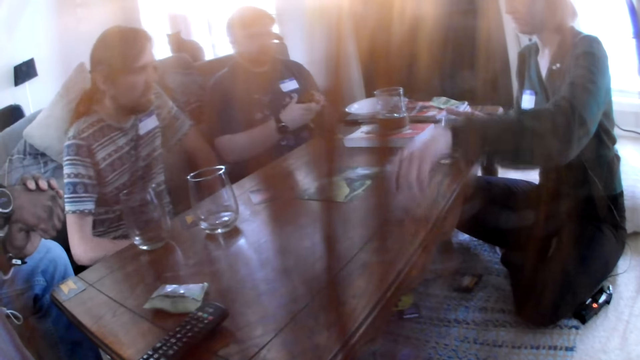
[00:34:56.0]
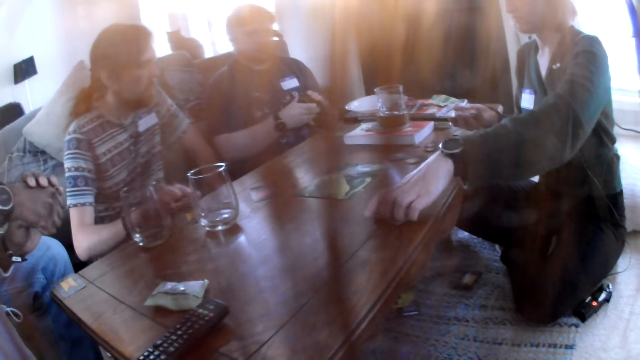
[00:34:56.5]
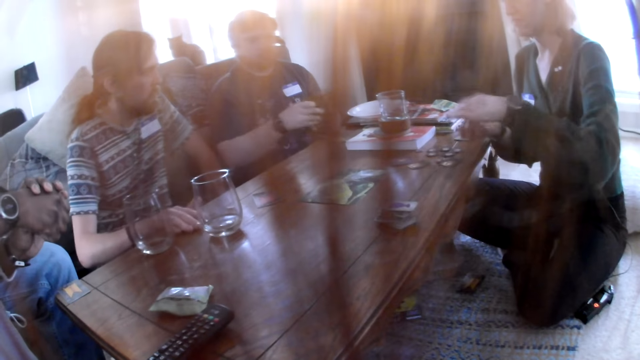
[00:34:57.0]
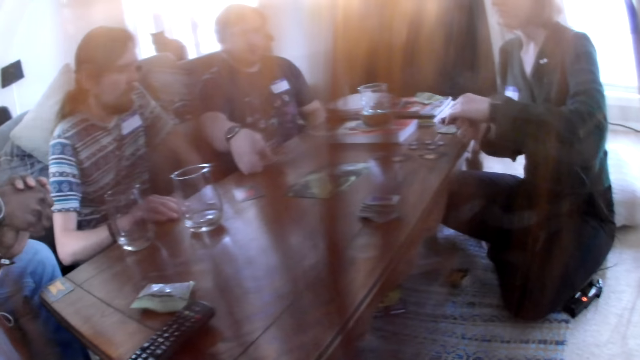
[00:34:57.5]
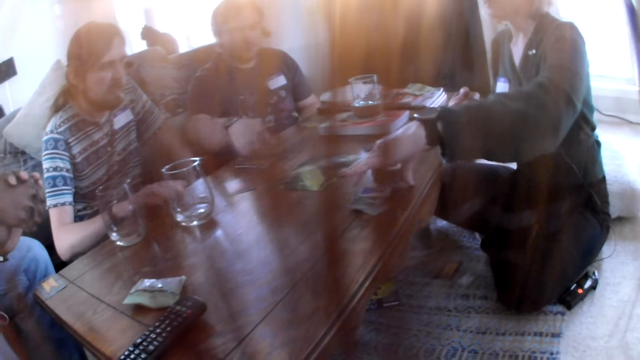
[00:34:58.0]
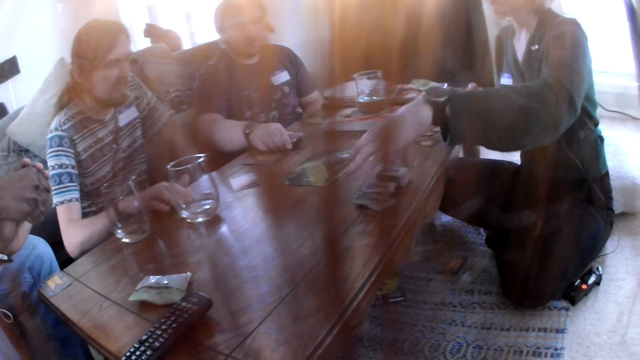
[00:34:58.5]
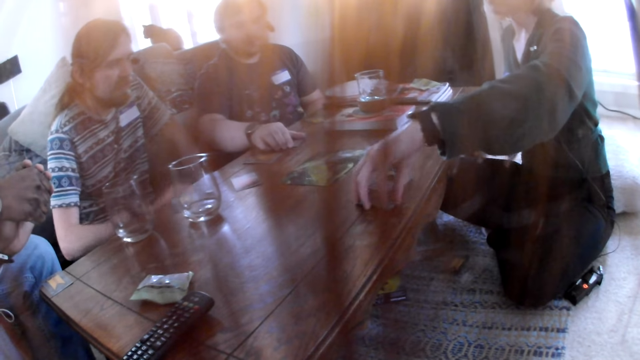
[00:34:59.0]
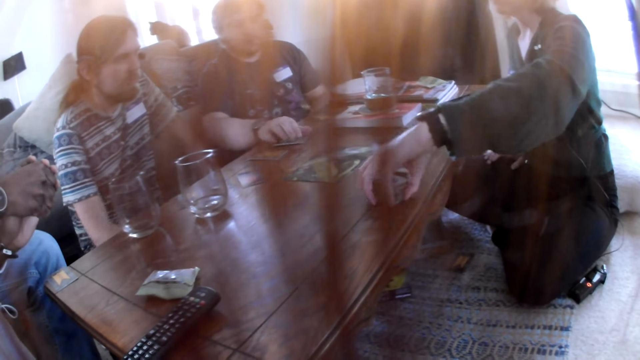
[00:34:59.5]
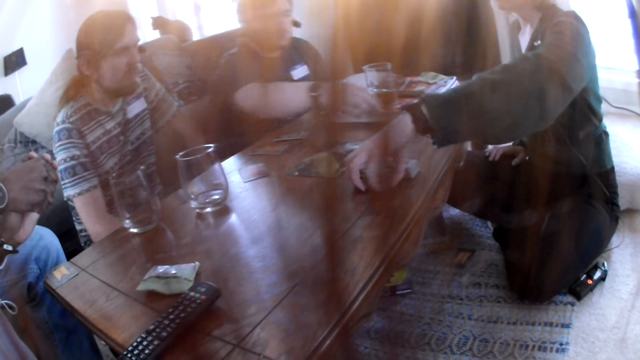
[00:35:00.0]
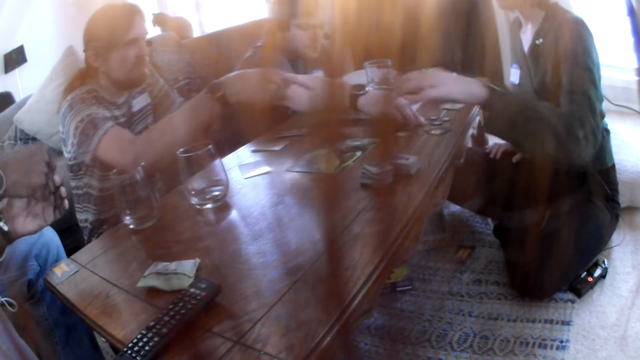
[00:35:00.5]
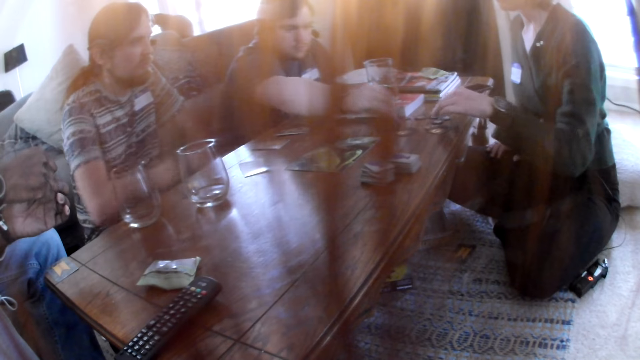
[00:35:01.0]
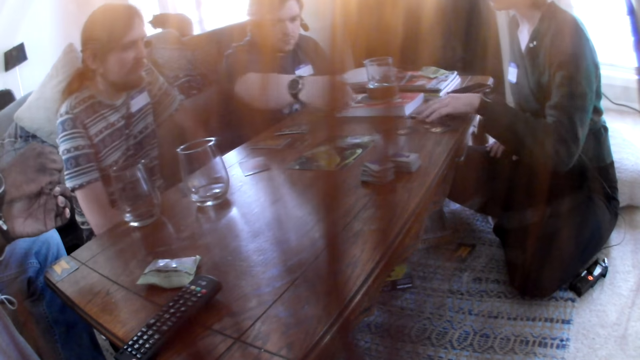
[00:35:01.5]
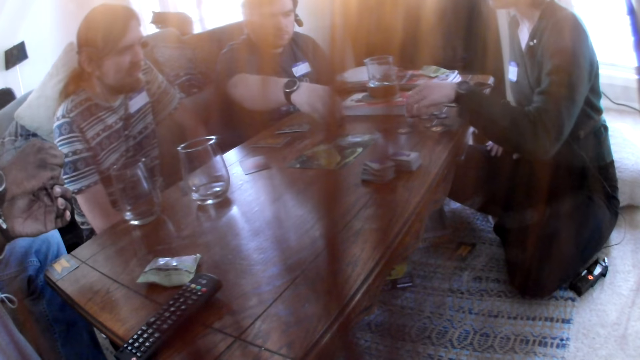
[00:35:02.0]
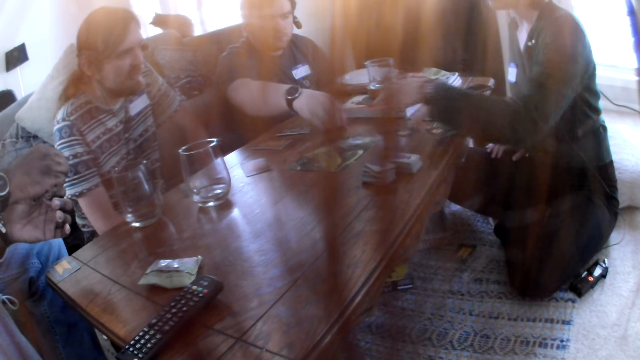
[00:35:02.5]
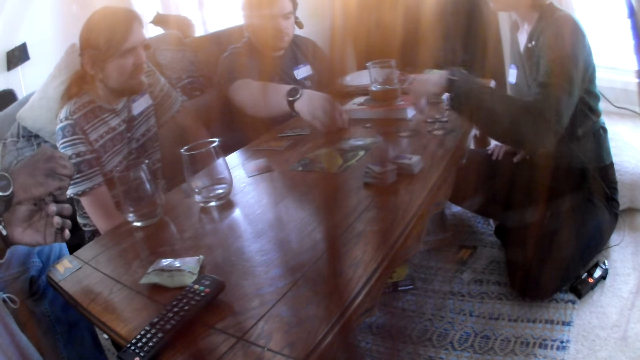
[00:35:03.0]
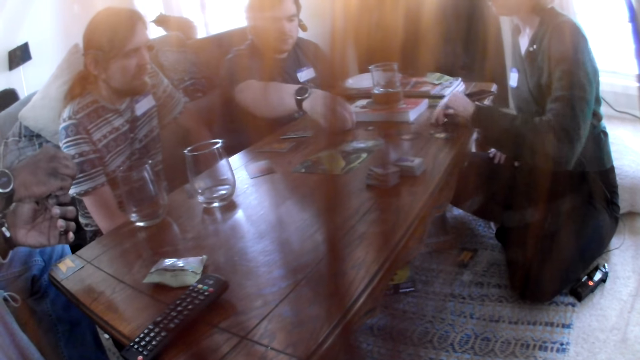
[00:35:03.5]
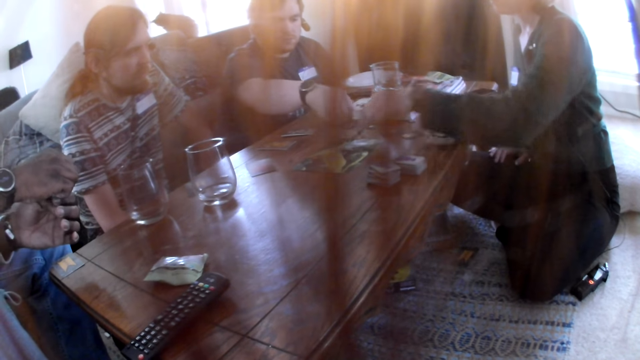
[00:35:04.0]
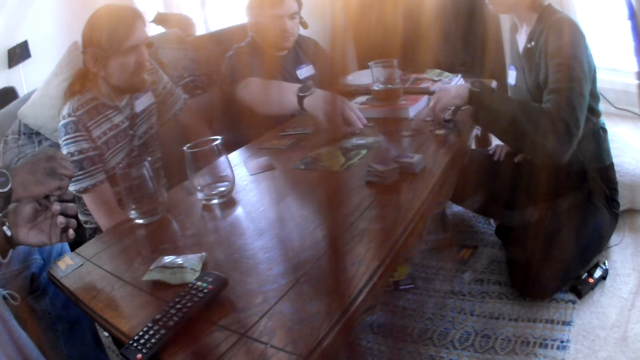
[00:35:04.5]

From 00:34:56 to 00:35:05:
A woman drops some cards on the table with her left hand. A man drops some cards on the table with his right hand. Another man interacts with the group of people. The first man moves a chip on the table with his right hand. The woman picks up some chips on the table with her left hand.

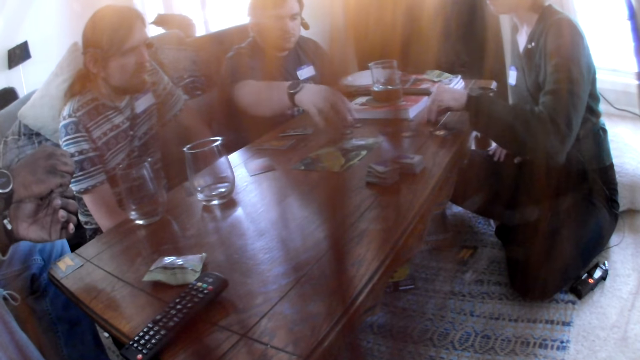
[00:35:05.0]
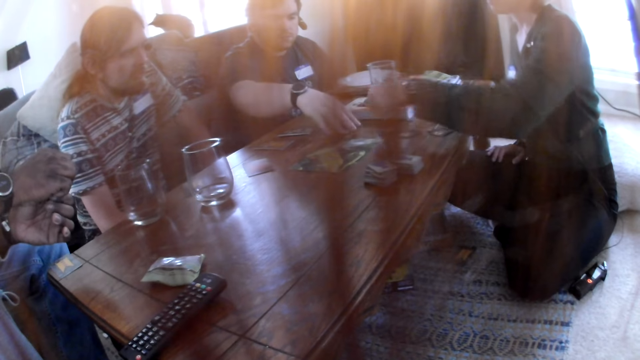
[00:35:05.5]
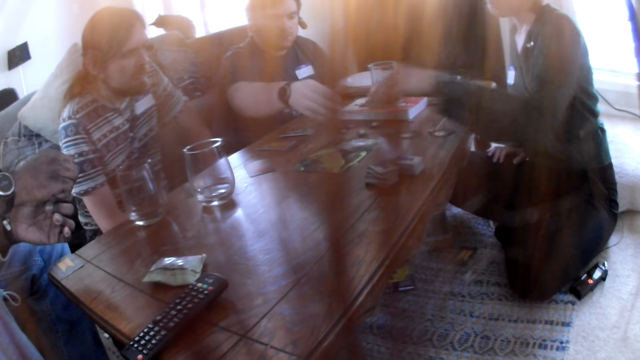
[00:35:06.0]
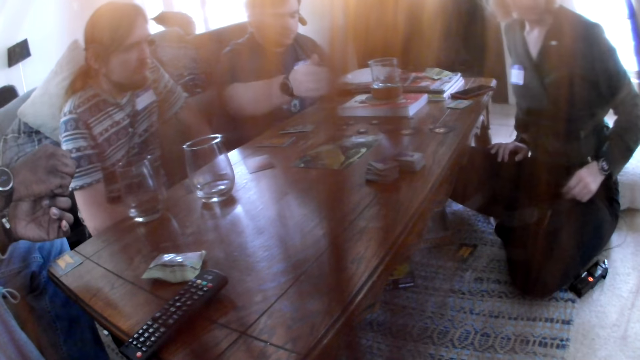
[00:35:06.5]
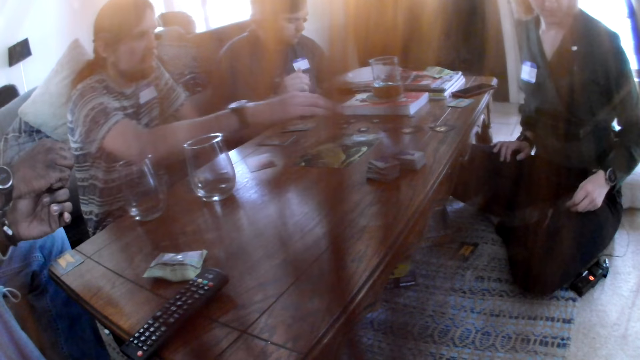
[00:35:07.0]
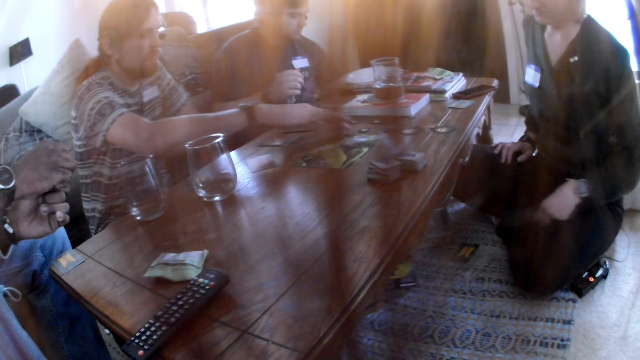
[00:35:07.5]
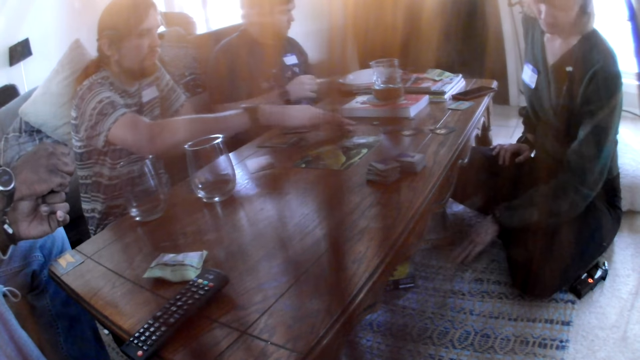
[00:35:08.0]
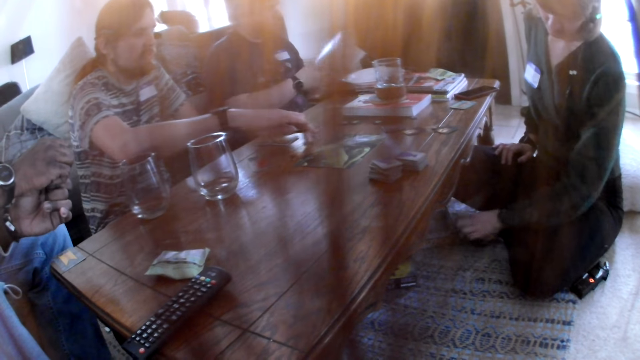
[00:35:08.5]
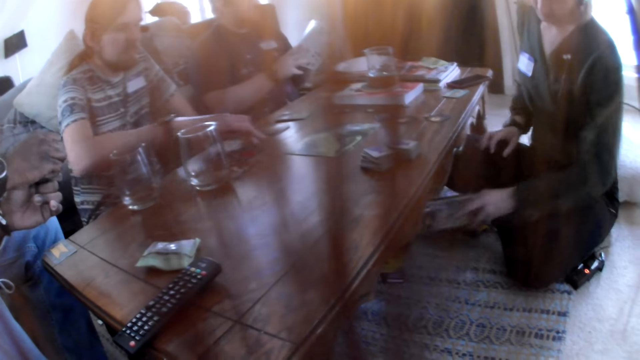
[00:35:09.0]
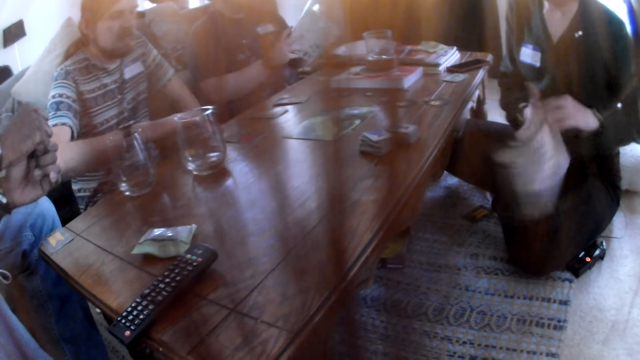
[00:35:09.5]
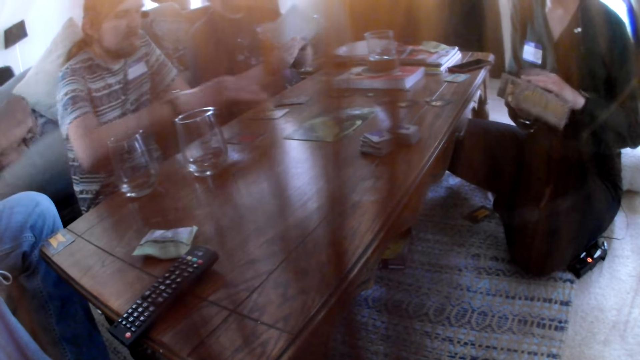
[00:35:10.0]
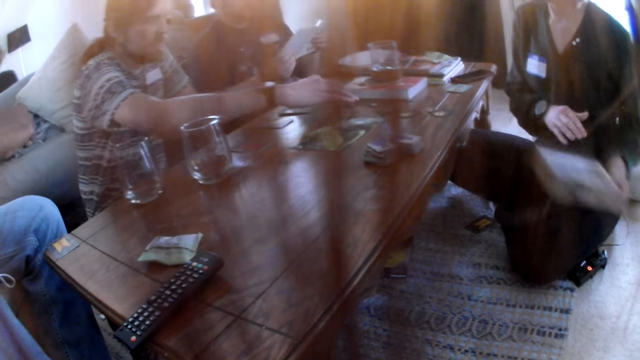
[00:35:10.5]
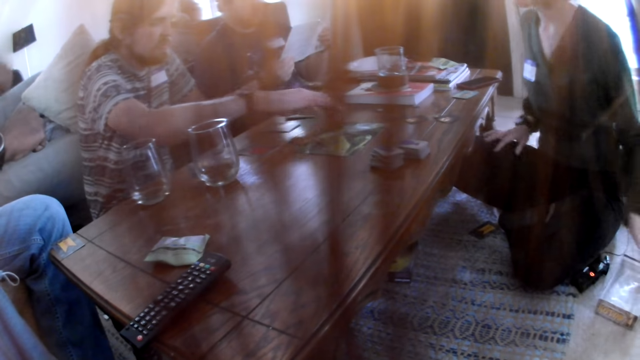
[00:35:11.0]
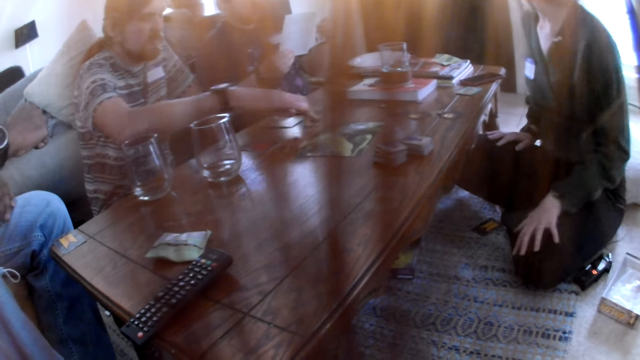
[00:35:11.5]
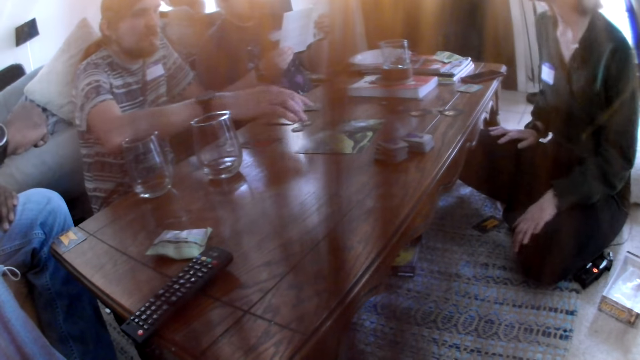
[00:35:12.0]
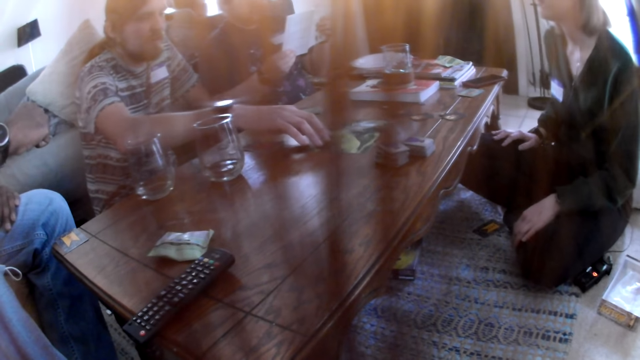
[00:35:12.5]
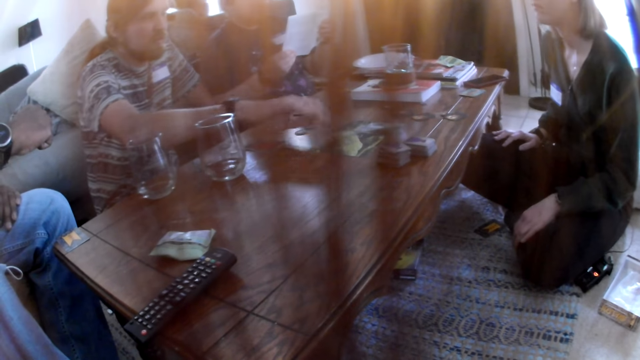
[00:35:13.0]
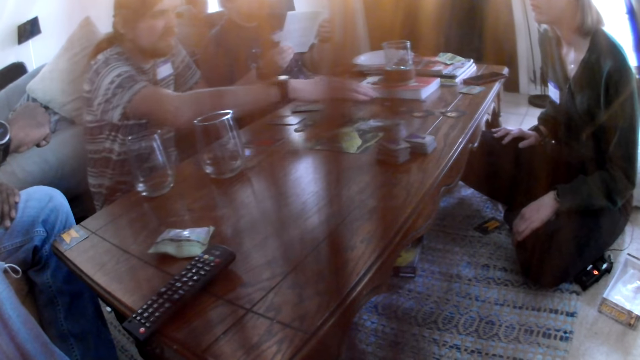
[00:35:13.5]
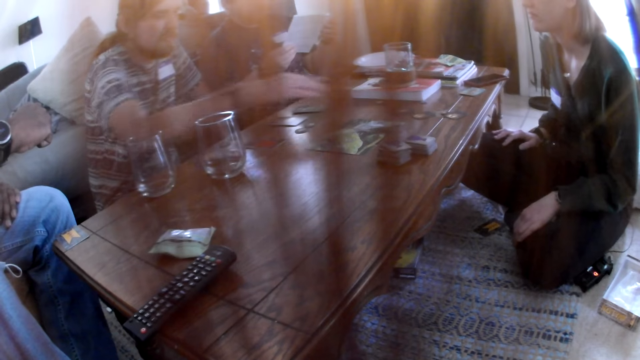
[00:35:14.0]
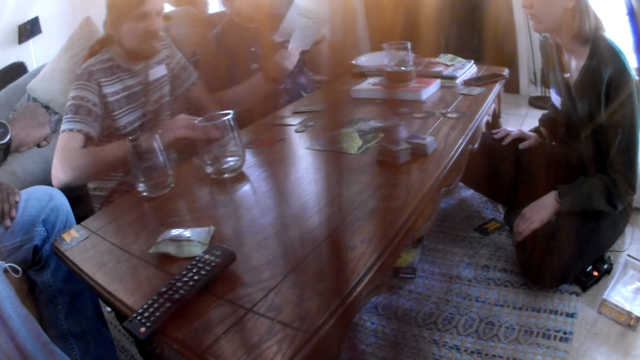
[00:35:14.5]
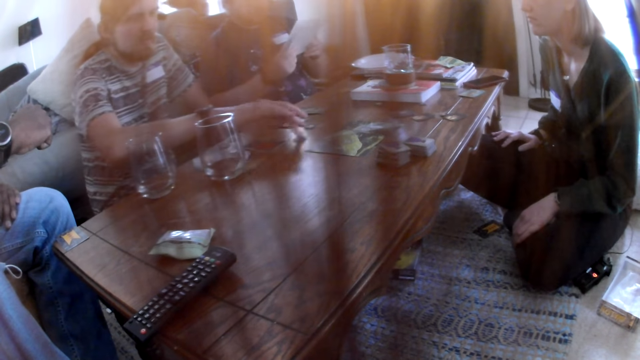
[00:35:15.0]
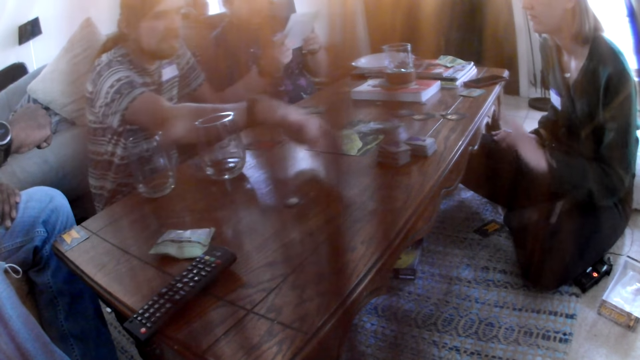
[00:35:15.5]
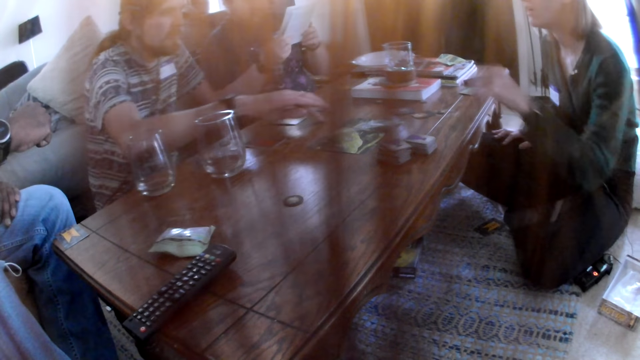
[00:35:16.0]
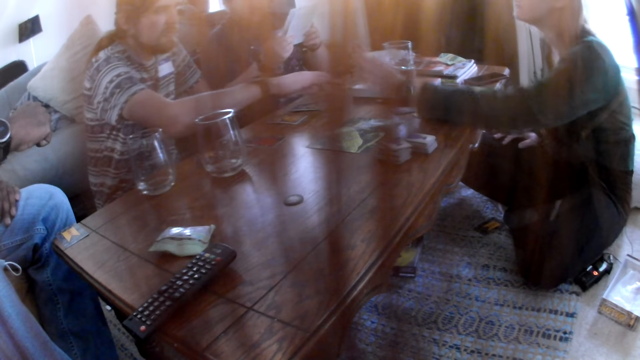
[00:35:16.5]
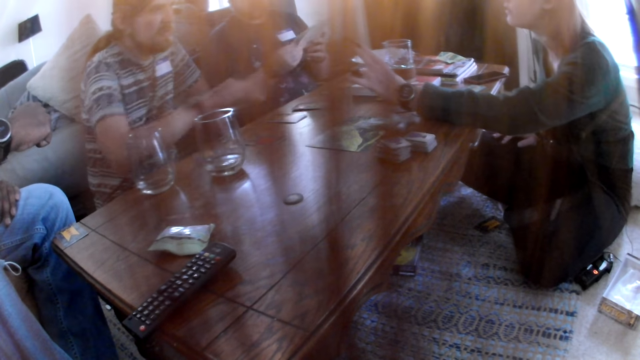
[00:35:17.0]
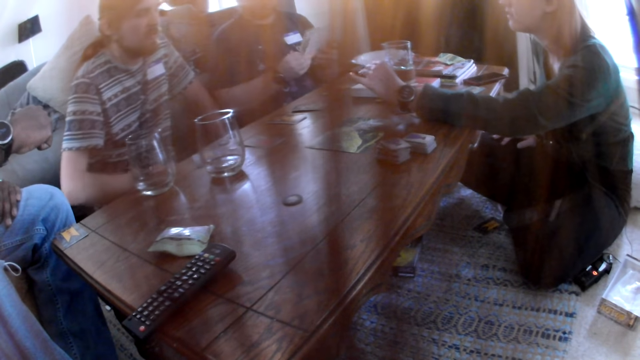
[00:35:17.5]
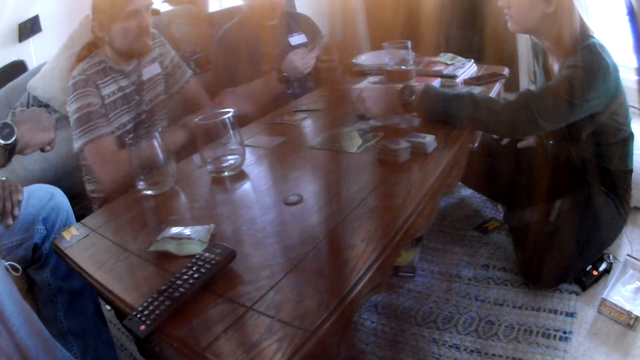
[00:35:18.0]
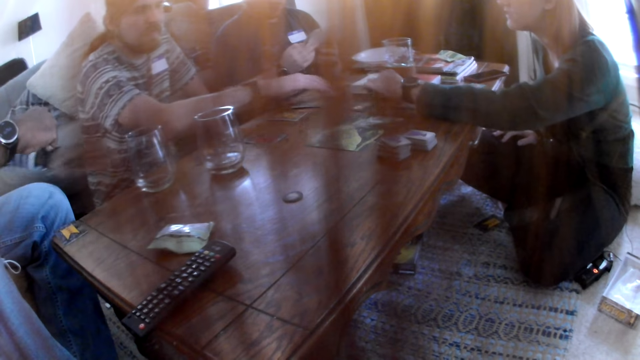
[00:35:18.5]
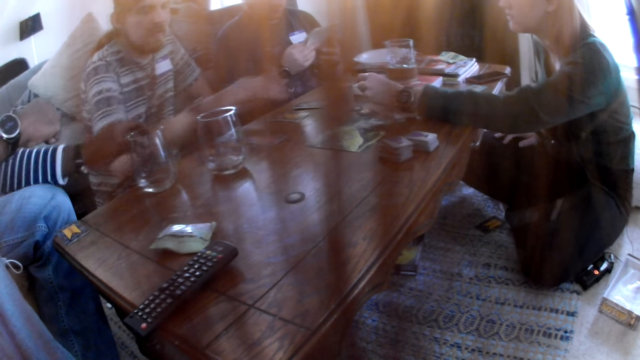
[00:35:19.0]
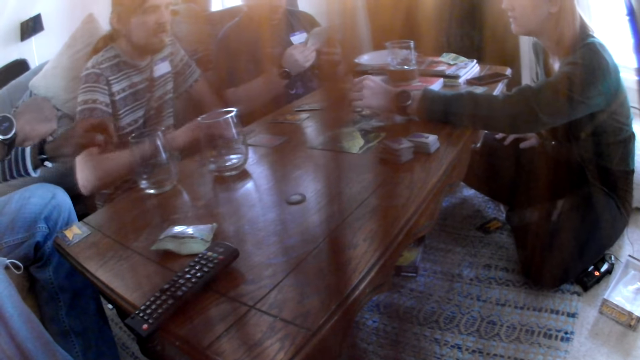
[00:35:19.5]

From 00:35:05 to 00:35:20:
A man moves some chips on the table with his right hand. Another man picks up the book from the table with his left hand. A woman picks up a box under the table with her left hand. A third man opens the book with his hands. The woman drops the box on the floor with her right hand. The first man interacts with the group of people. The second man closes the book with his hands. The woman picks up a card from the table with her left hand, interacts with the first man. The third man interacts with the group of people. The woman drops the card on the table with her left hand.
